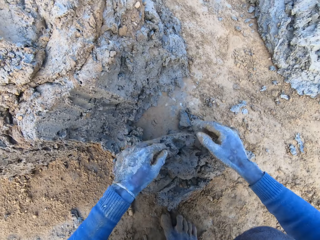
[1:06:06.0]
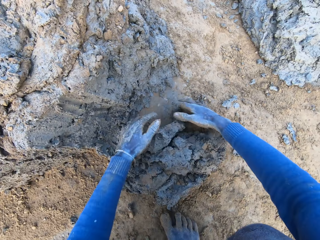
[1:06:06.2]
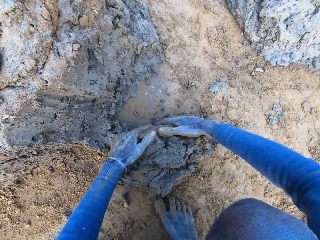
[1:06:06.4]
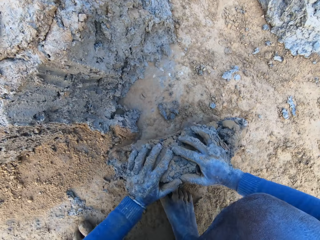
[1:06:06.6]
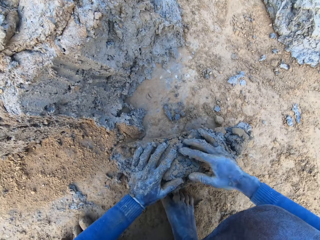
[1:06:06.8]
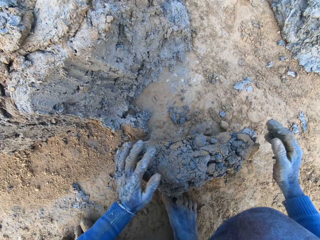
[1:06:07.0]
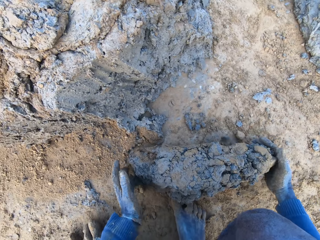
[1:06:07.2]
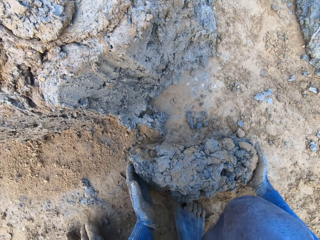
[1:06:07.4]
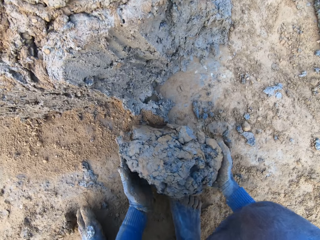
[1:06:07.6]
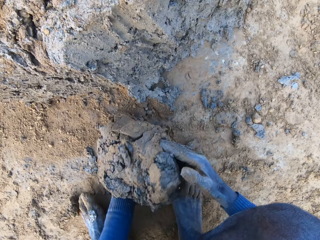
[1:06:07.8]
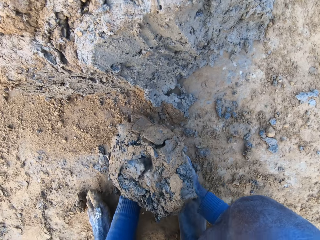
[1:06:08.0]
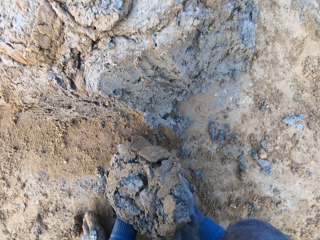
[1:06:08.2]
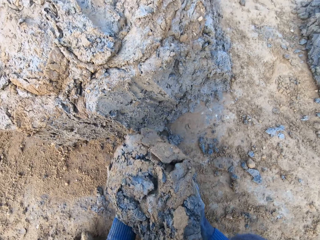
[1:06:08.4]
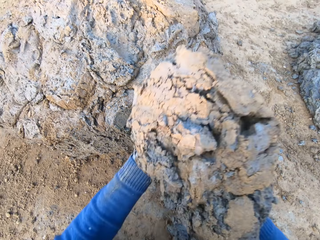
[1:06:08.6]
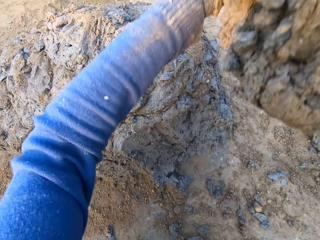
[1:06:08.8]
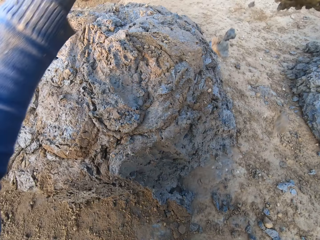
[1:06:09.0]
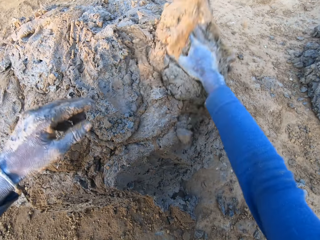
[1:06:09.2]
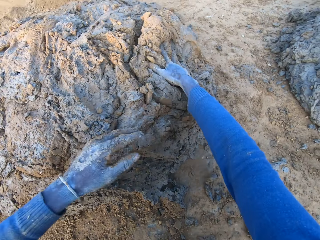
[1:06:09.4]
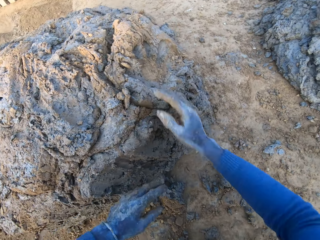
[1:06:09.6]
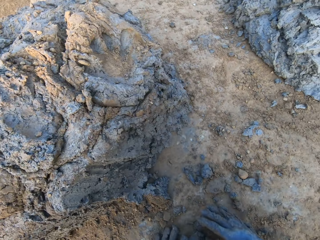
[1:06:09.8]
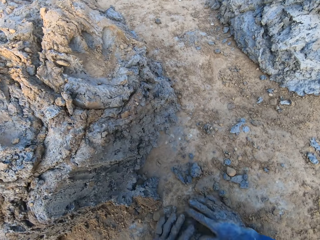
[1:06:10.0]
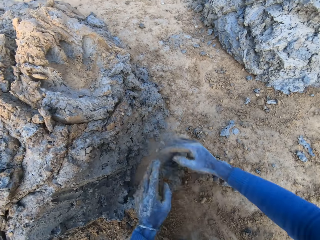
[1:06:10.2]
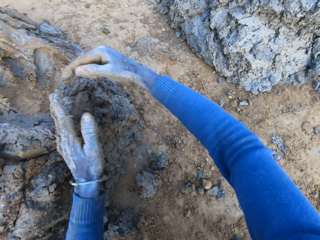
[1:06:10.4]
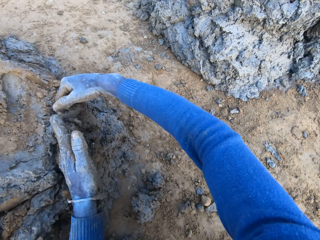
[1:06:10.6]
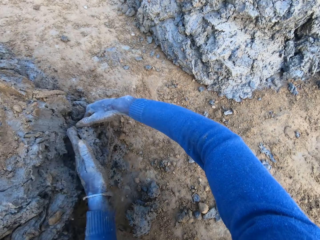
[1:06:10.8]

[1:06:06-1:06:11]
The camera wearer picks up the mud or clay. He drops the clay on the heap of clay. He moves some clay on the ground with his hands. He takes some clay from the base of the heap of clay with his hands.
